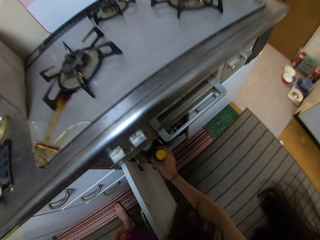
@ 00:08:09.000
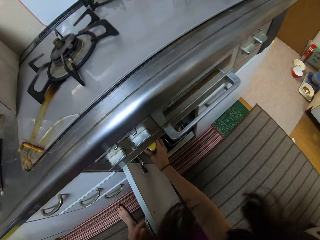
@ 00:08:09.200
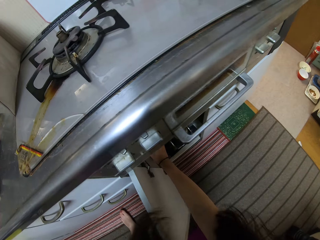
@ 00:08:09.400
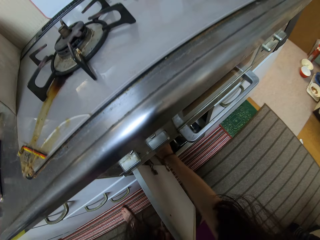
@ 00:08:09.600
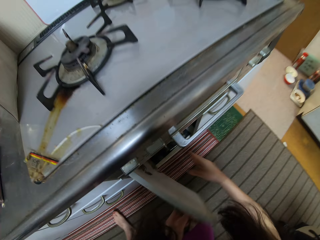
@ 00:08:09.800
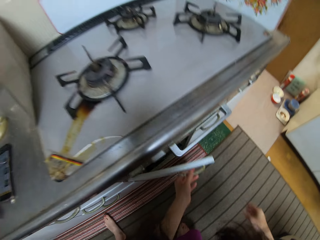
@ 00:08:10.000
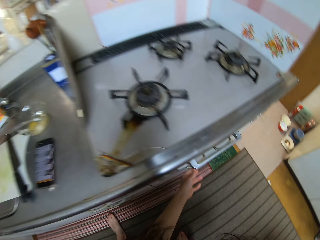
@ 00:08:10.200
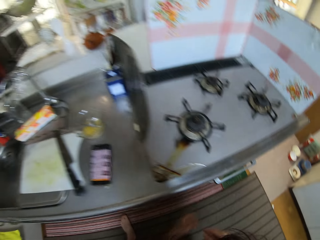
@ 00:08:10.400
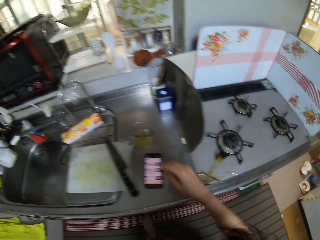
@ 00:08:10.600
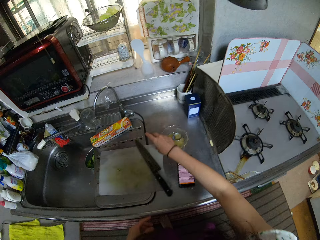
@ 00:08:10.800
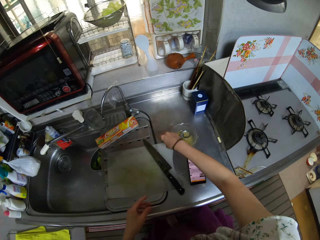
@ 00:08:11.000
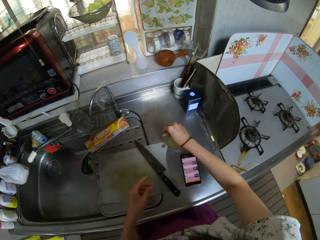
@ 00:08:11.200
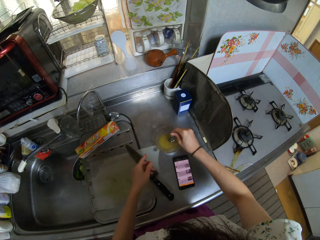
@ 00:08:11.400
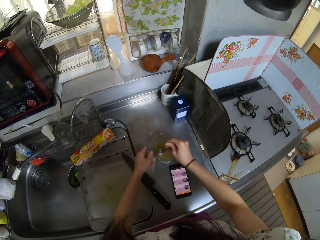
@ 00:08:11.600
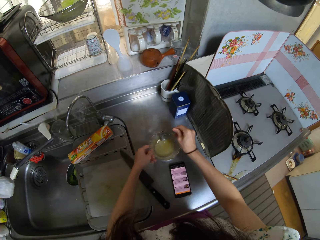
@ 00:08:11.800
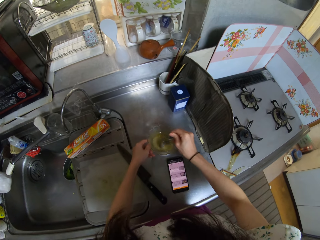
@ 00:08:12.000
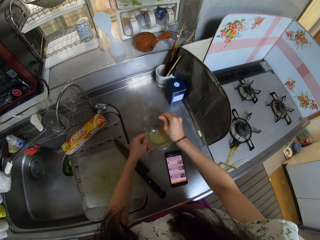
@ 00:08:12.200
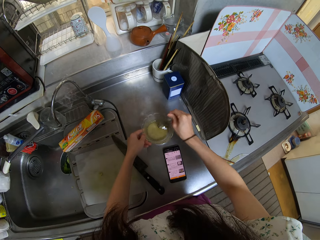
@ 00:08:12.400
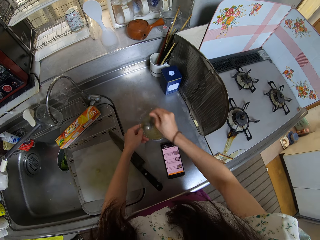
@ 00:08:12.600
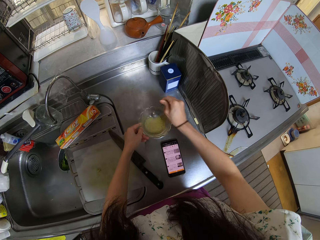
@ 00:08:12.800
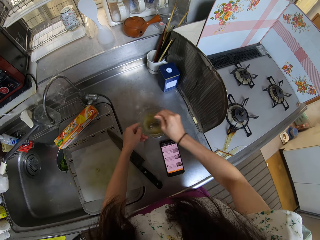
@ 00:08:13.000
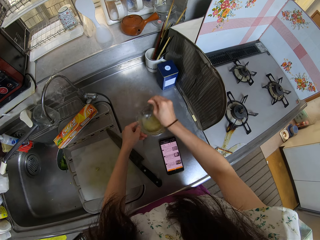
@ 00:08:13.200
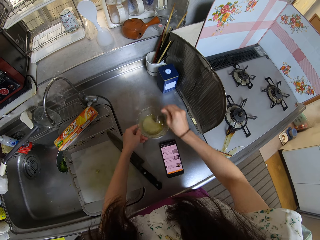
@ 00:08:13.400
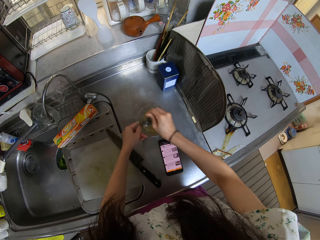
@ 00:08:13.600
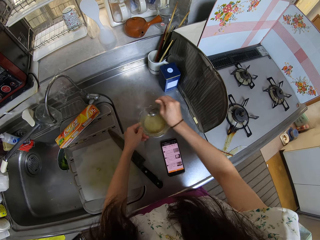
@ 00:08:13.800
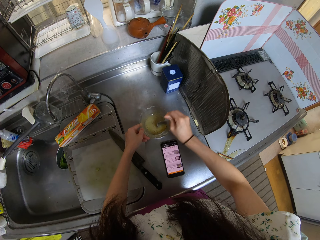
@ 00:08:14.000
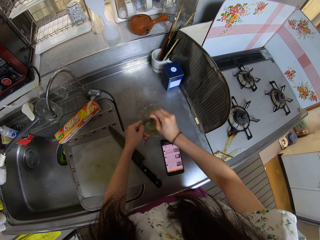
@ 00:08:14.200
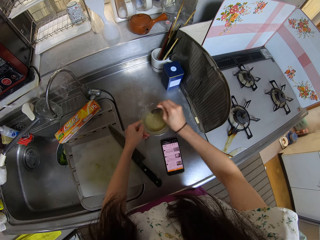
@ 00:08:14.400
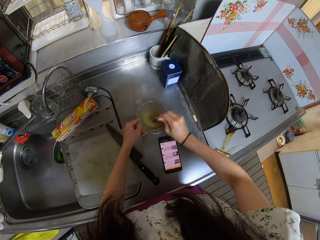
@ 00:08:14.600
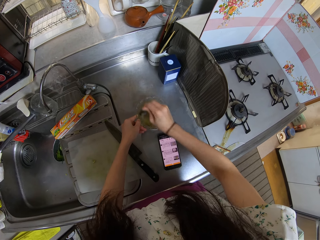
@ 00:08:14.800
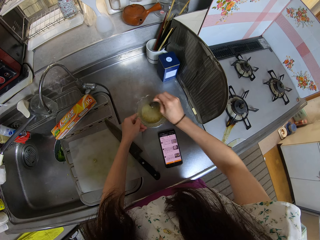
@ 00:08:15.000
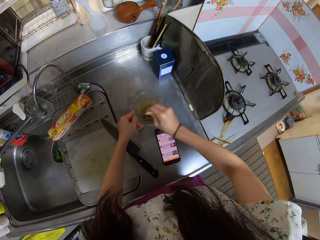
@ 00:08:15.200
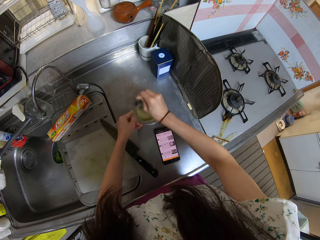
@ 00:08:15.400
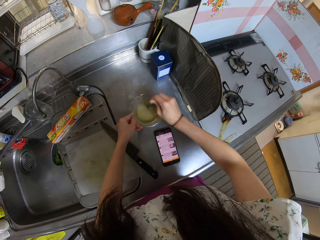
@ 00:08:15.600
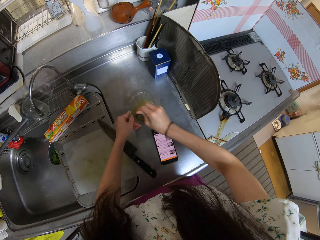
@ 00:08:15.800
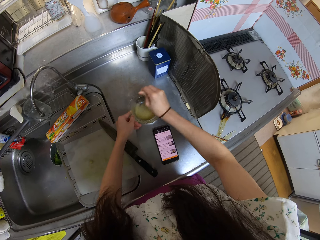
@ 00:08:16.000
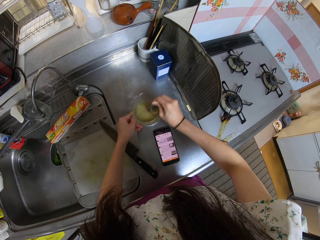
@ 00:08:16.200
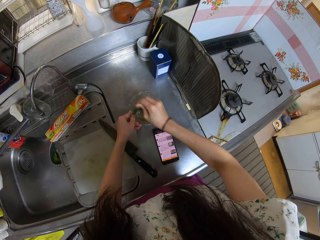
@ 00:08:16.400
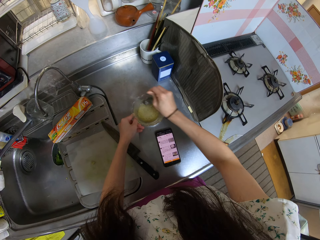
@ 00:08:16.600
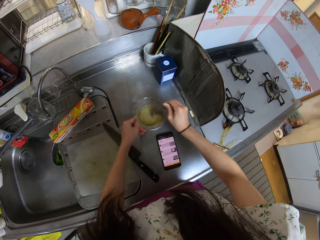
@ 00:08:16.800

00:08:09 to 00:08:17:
The camera wearer places the bottle in the cupboard. They close the cupboard. They pick up the spoon in the bowl. They stir the mixture in the bowl with the spoon.

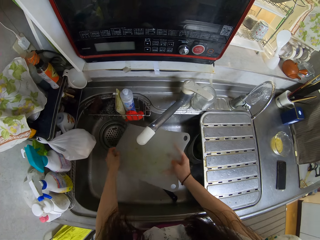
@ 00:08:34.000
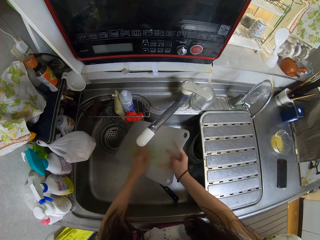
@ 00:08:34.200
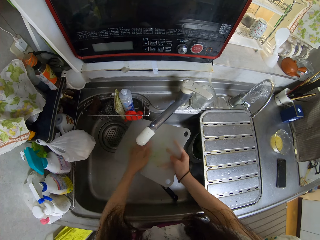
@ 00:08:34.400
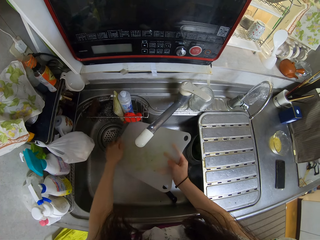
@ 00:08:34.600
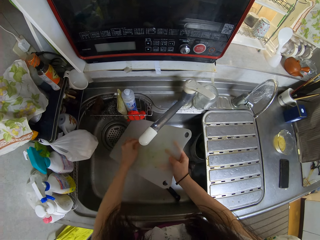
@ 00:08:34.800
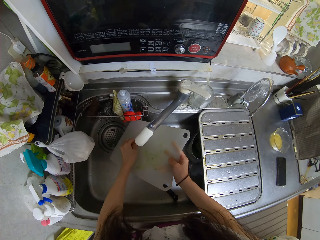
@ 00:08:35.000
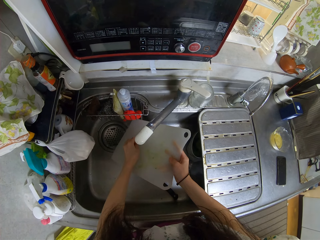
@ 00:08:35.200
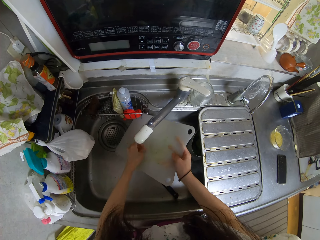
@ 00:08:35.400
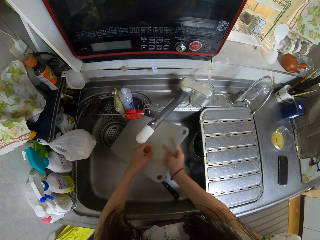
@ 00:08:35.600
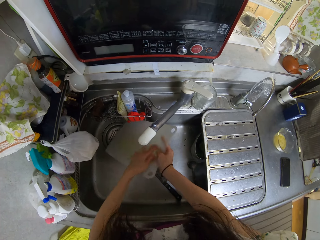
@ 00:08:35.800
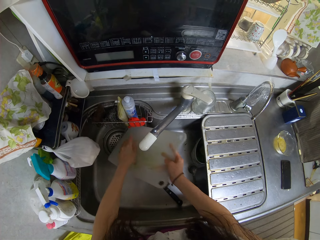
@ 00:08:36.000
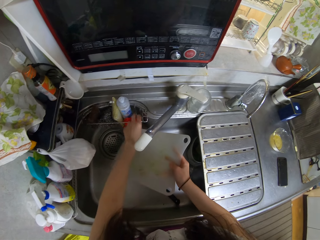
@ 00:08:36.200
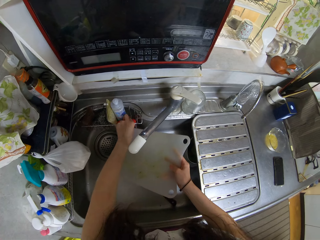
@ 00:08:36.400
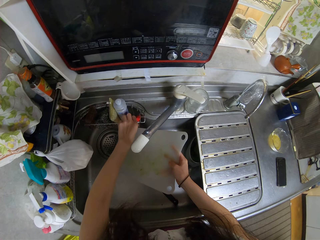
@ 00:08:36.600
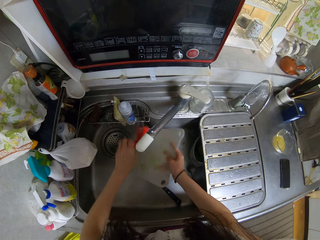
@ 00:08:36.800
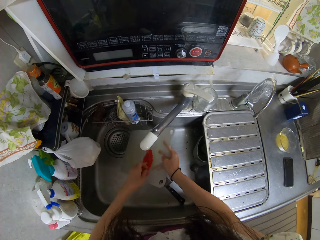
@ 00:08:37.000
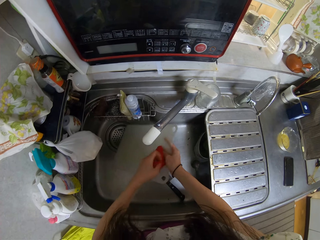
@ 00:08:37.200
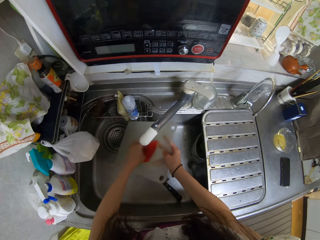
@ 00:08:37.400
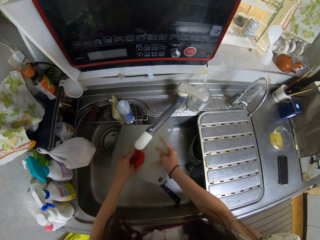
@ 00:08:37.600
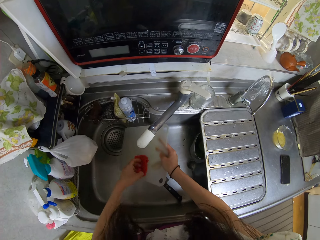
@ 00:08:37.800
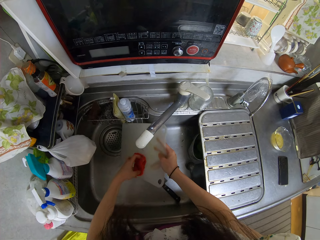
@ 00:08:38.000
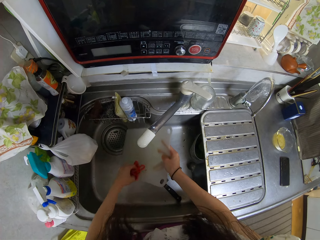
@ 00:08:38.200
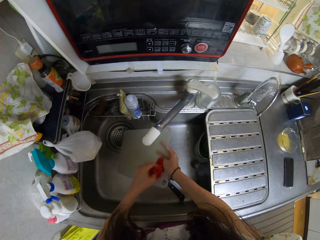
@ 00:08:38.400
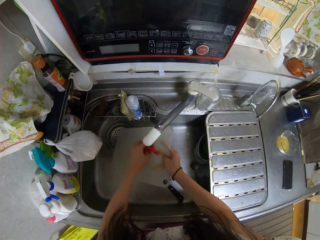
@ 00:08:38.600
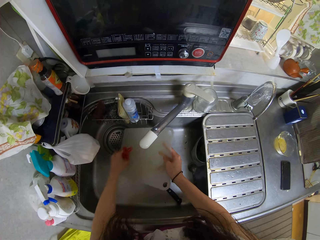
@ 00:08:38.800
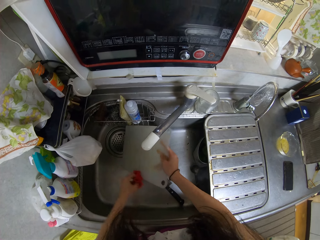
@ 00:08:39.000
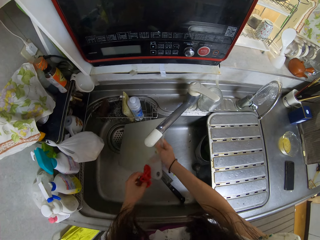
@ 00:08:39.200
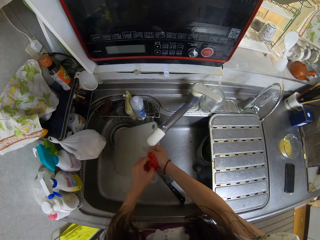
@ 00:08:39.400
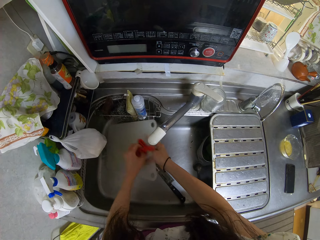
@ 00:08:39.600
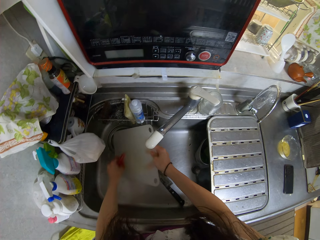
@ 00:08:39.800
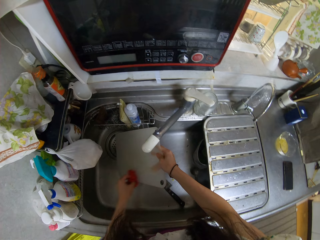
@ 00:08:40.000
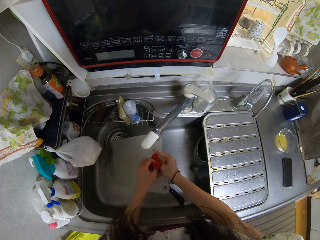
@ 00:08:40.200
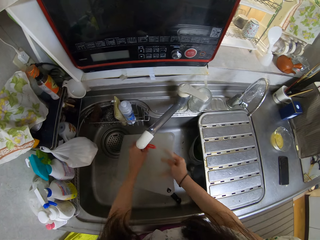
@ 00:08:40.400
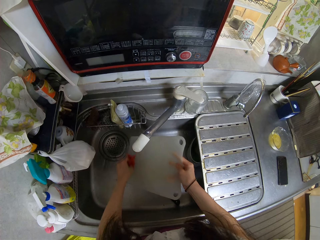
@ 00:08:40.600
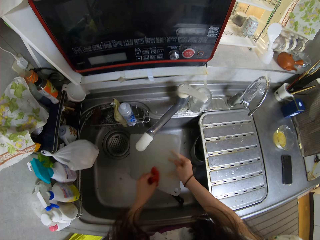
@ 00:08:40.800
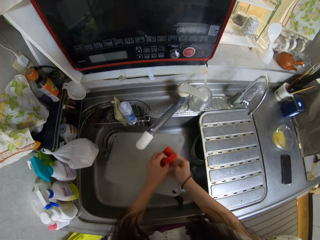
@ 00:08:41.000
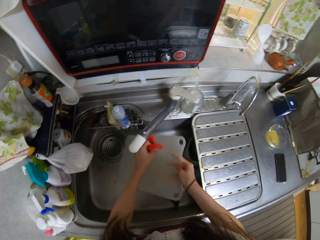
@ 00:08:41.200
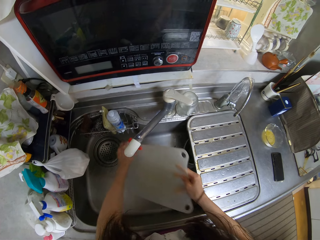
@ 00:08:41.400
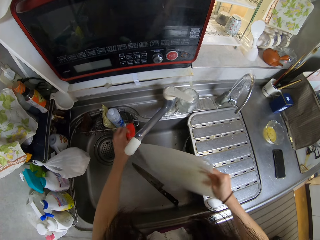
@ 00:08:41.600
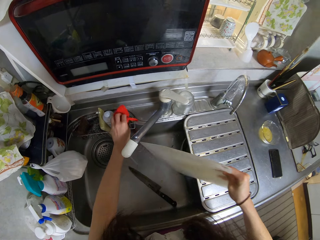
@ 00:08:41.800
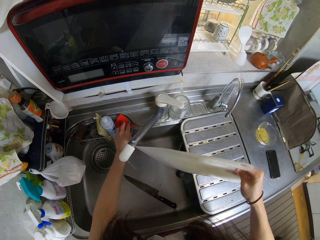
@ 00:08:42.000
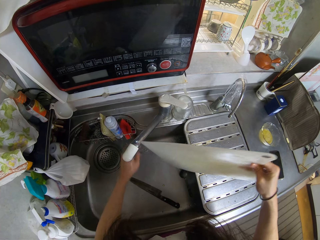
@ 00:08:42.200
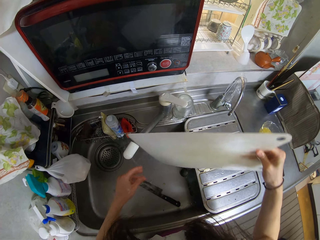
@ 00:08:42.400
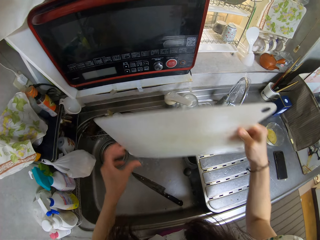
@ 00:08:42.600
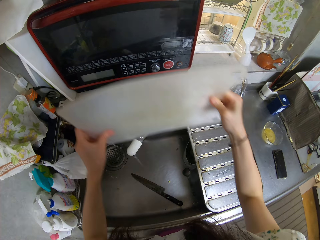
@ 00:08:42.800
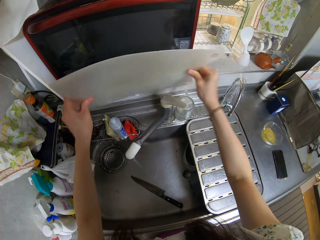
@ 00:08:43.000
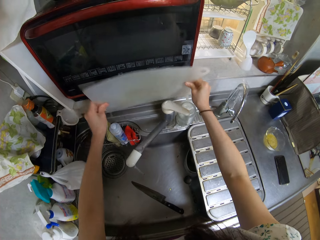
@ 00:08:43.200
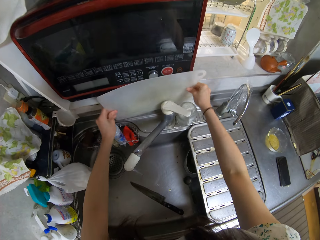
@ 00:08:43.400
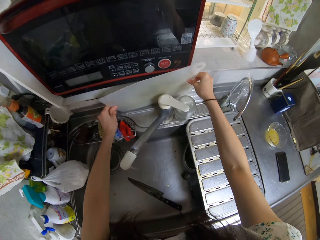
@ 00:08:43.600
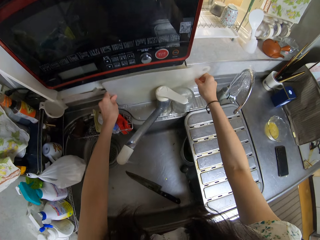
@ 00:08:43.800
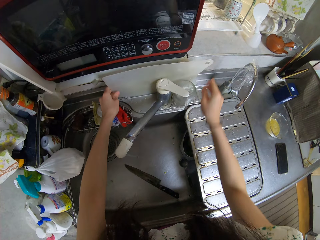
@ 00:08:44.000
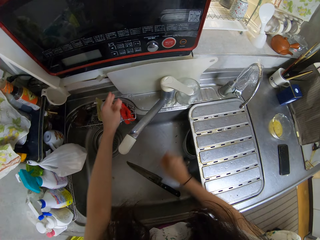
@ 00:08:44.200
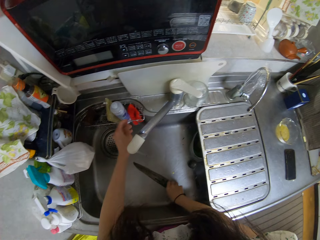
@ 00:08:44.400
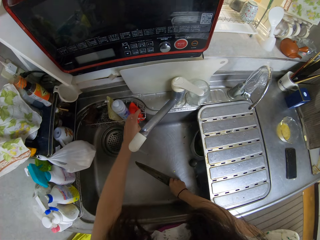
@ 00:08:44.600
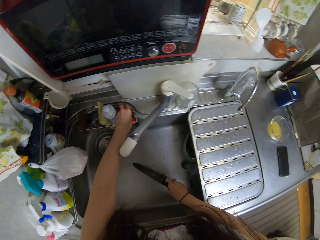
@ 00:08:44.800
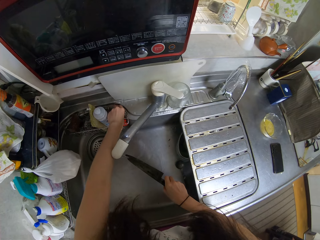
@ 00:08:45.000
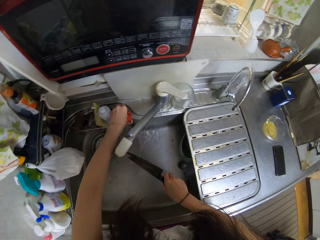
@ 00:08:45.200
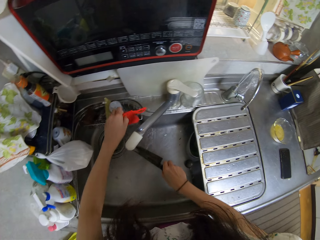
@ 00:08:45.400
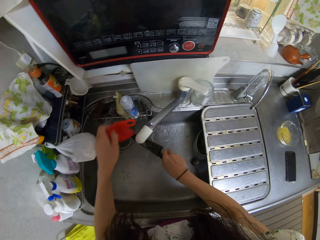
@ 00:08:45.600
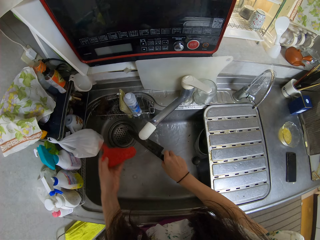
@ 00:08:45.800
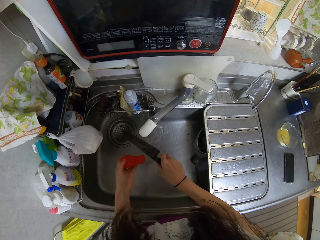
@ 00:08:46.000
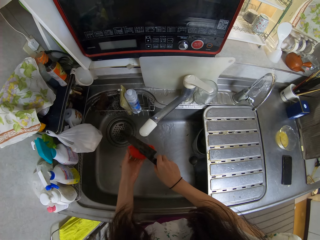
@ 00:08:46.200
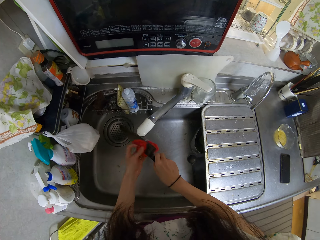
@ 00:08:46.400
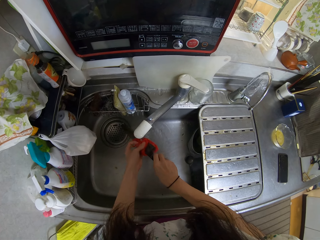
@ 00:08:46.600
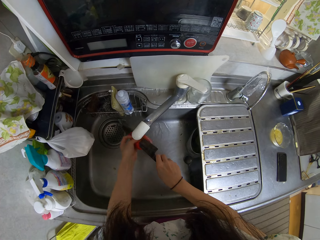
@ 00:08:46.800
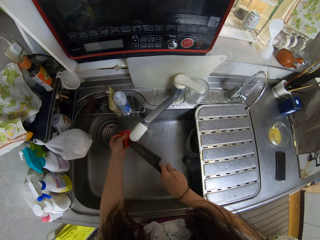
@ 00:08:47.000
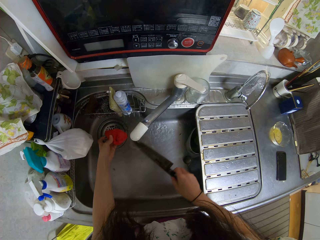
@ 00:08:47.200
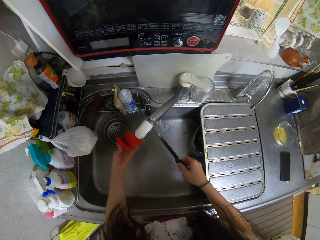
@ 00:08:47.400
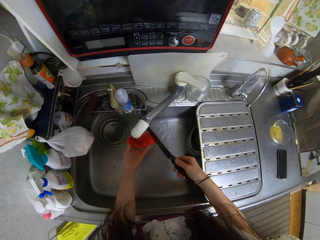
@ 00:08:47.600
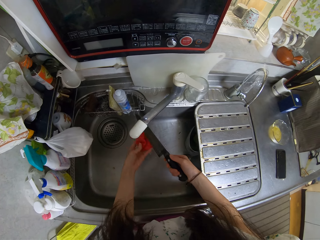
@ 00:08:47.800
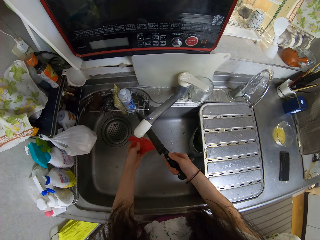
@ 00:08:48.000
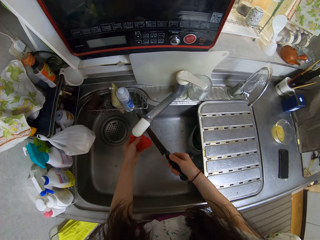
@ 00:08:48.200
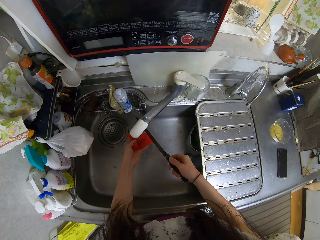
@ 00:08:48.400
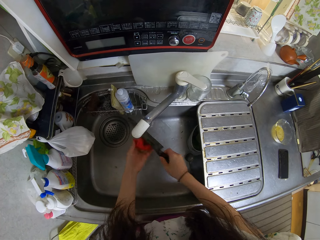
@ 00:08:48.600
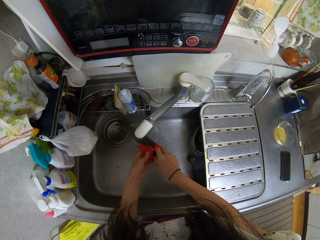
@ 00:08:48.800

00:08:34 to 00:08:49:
The camera wearer takes a chopping board or cutting board. They rinse the cutting board with water from the tap. They pick up a sponge from a sponge holder on the sink. They wash the cutting board with the sponge. They drop the sponge in the sponge holder. They place the cutting board behind the tap. They pick up the knife from the sink and pick up the sponge from the sponge holder. They wash the knife with the sponge.
